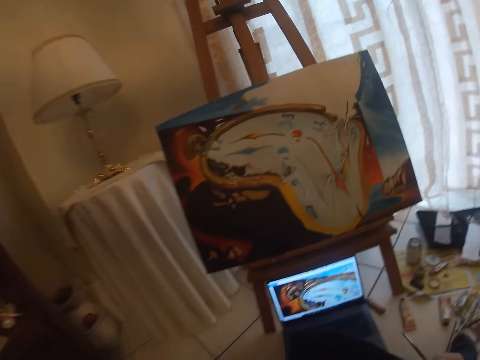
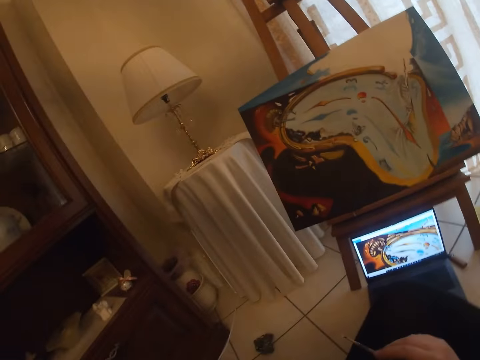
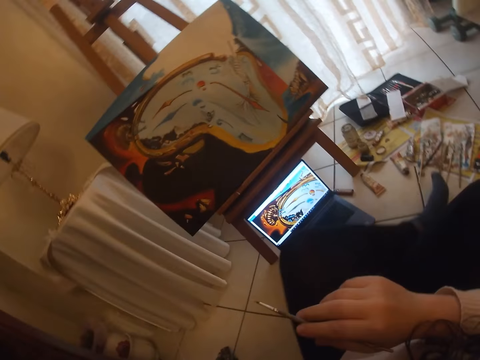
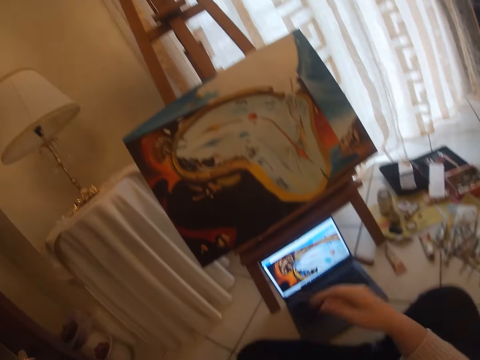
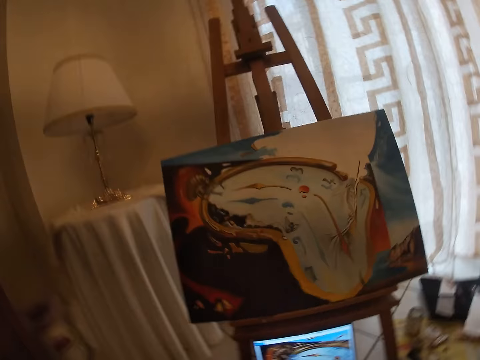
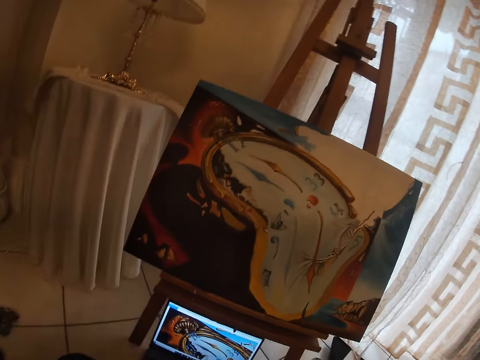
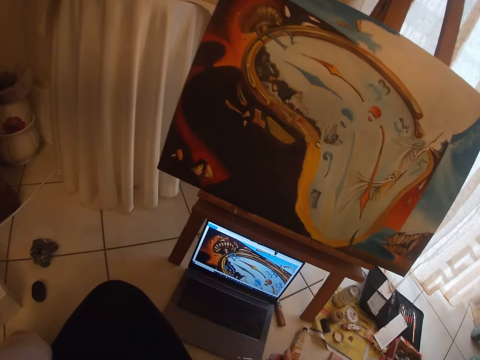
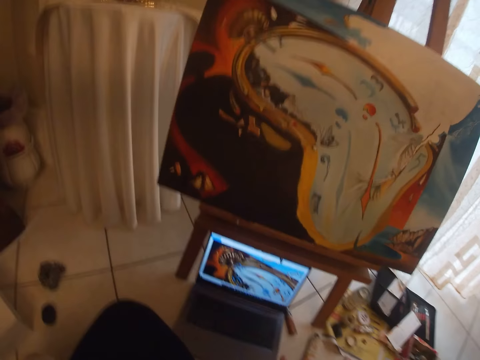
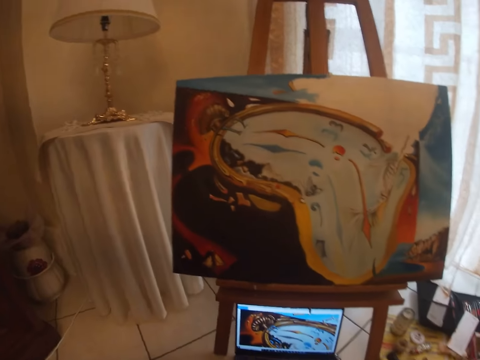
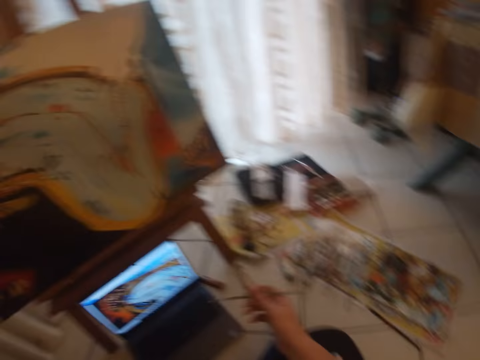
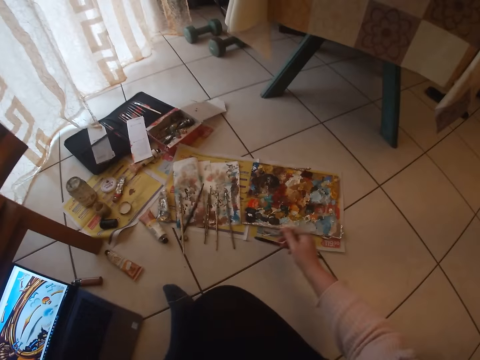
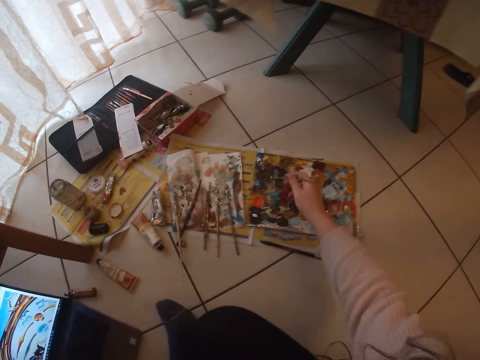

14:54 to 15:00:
The camera wearer adjusts her sitting position. She checks the screen of the laptop.

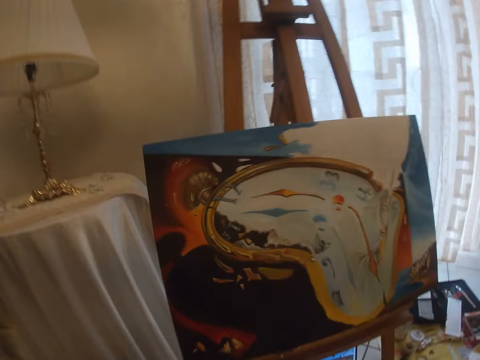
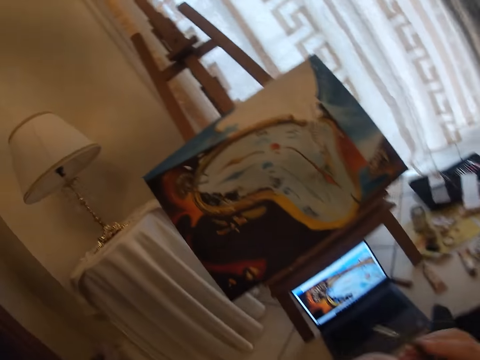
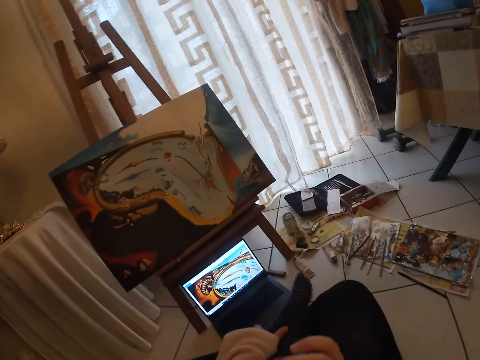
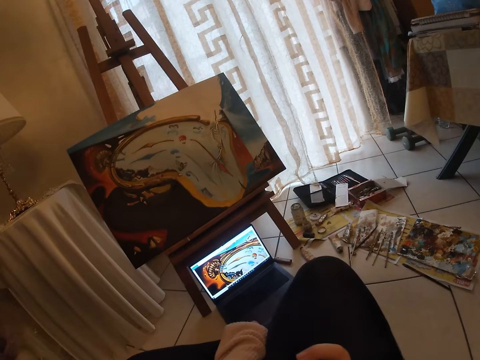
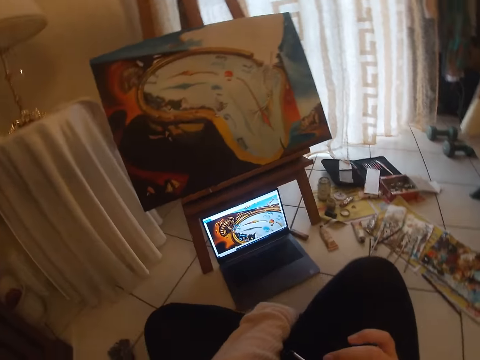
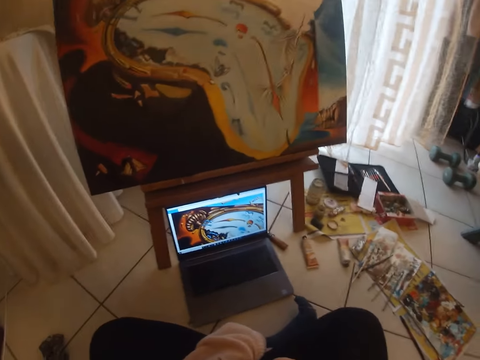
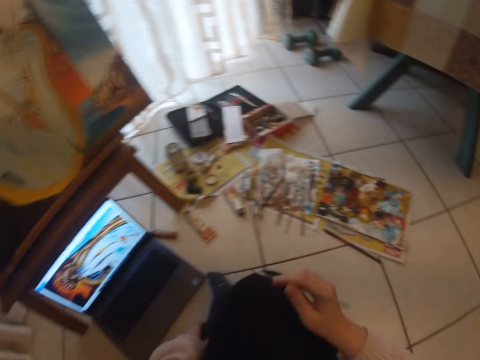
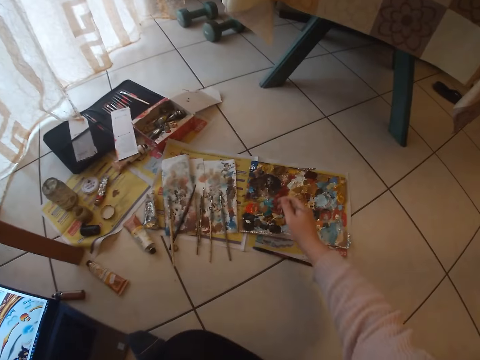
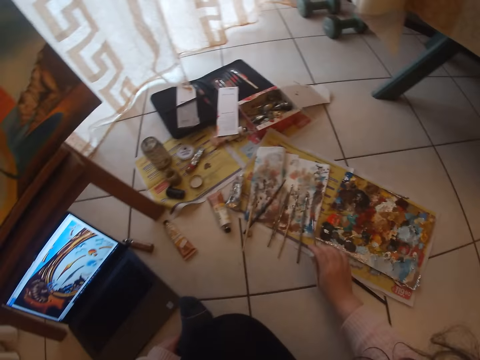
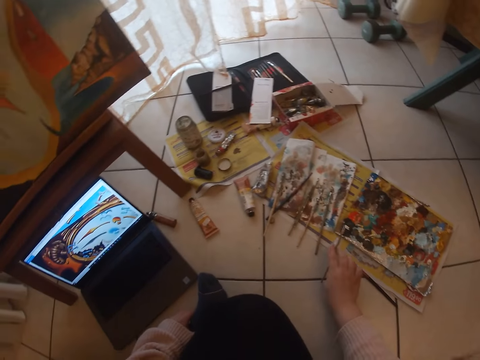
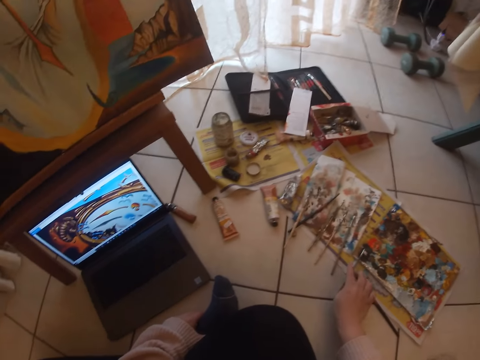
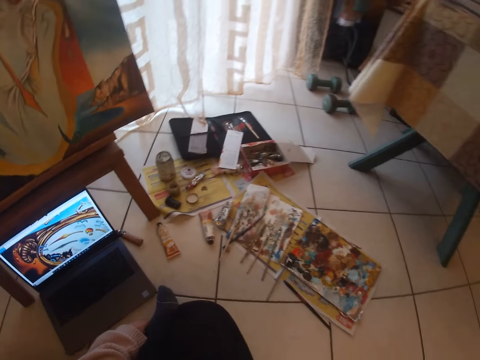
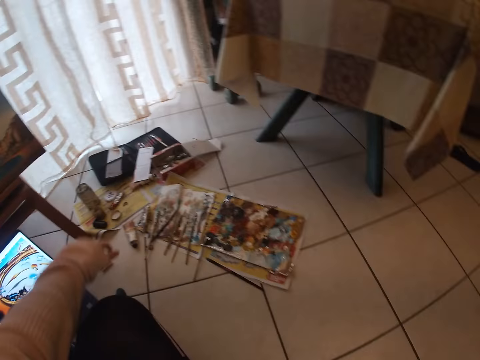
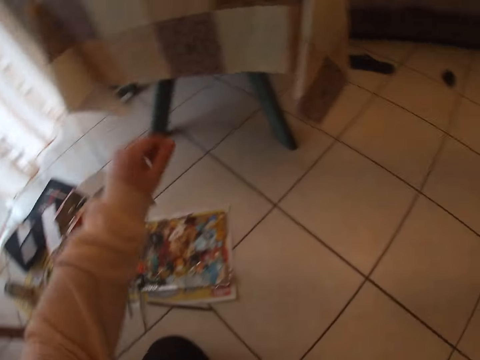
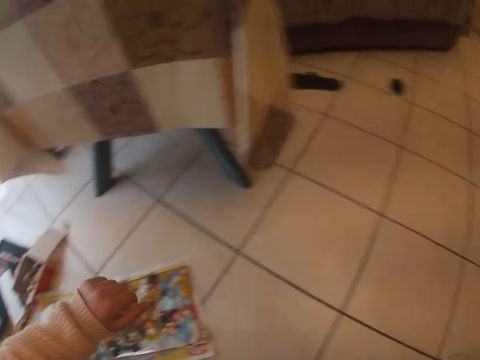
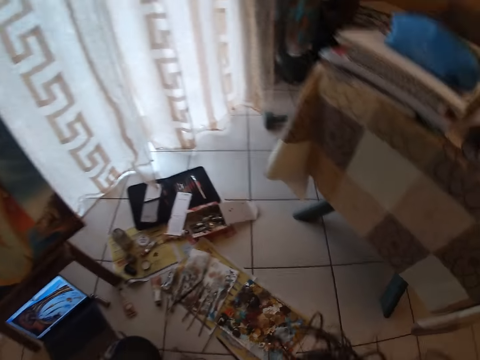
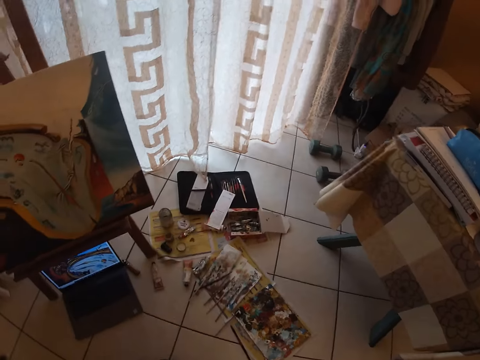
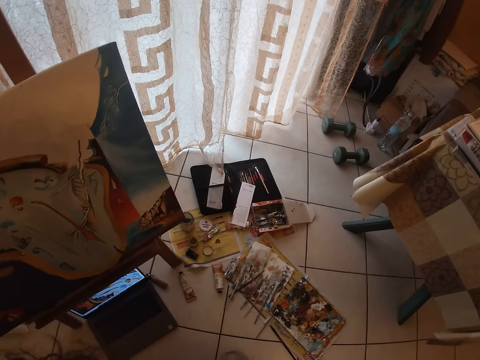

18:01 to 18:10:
The camera wearer adjusts her leg with her left hand. She drops the paint brush in her hand on the floor. She moves a hand and stands up from the front of the canvas.

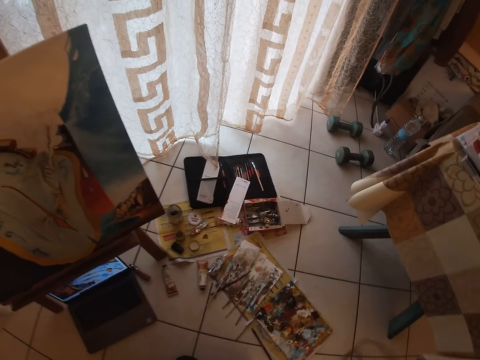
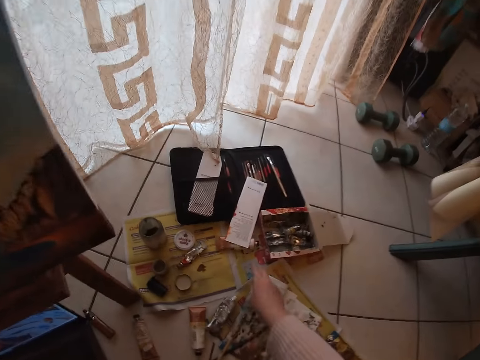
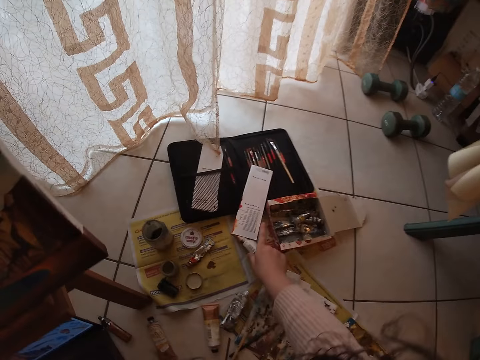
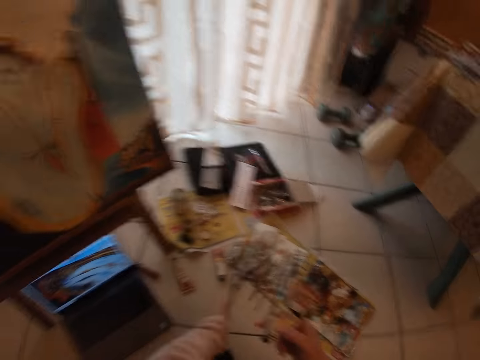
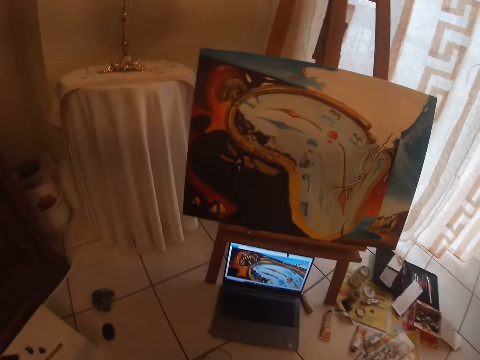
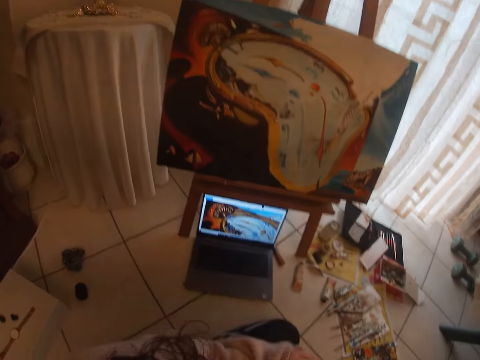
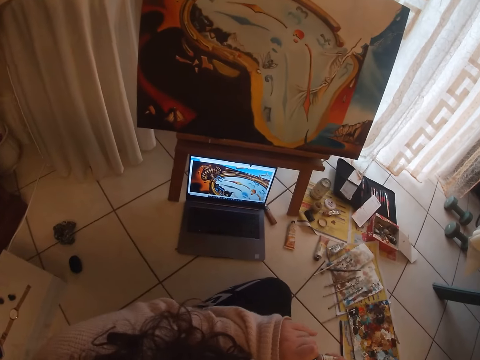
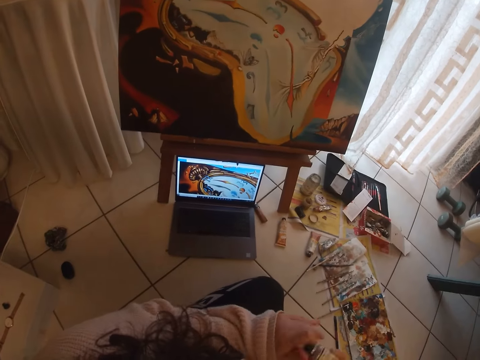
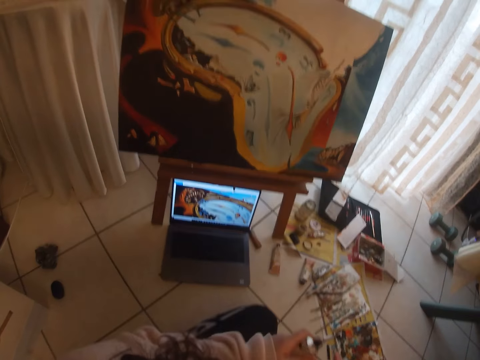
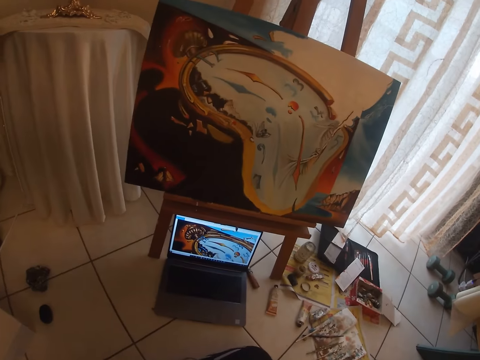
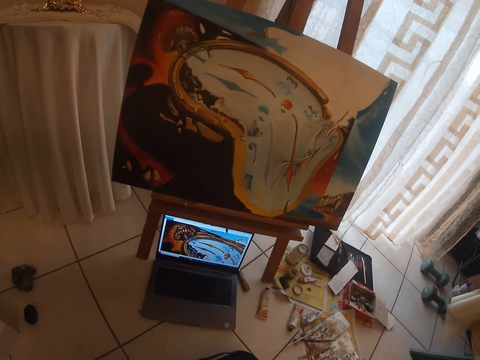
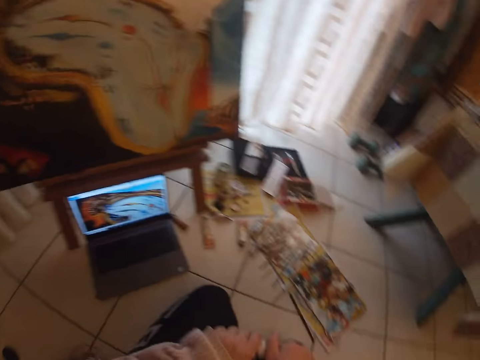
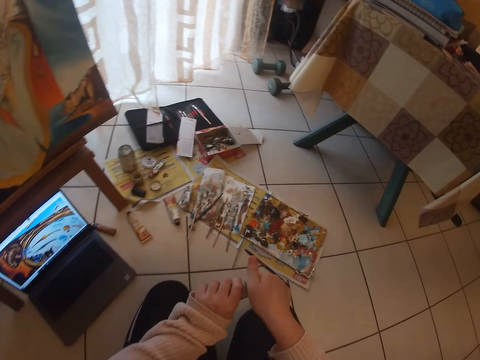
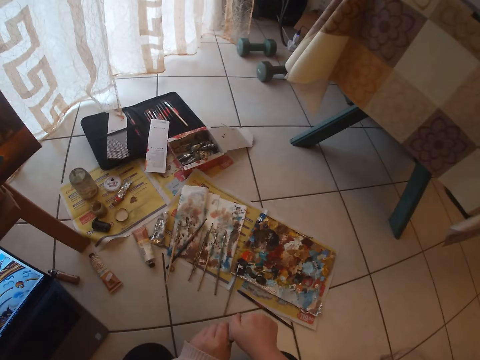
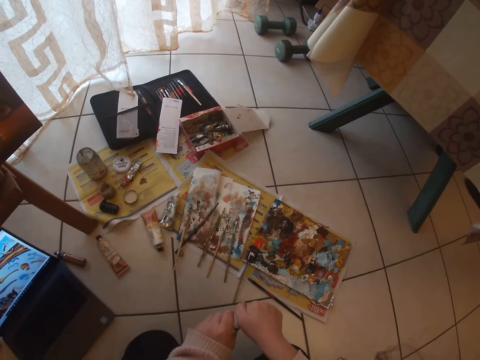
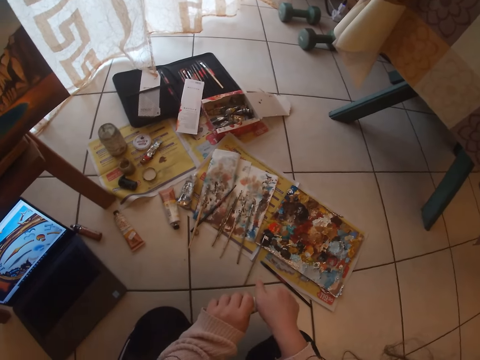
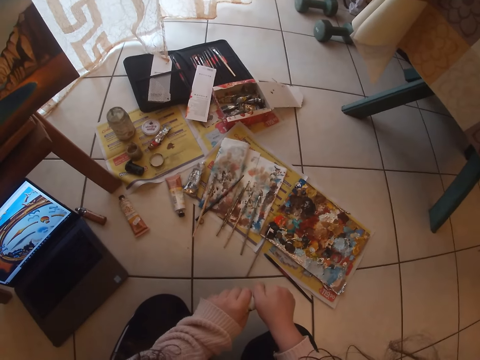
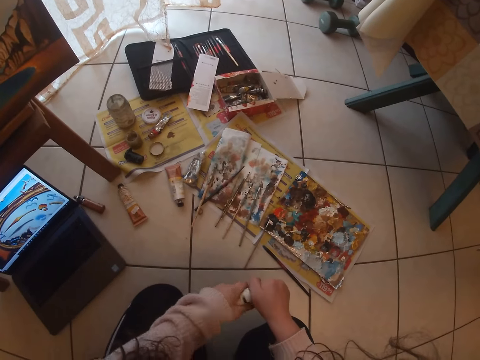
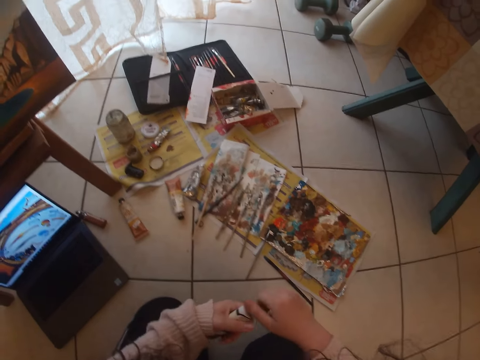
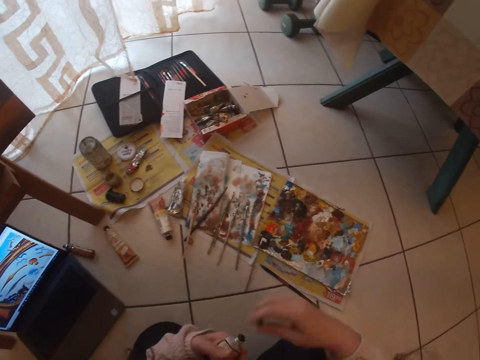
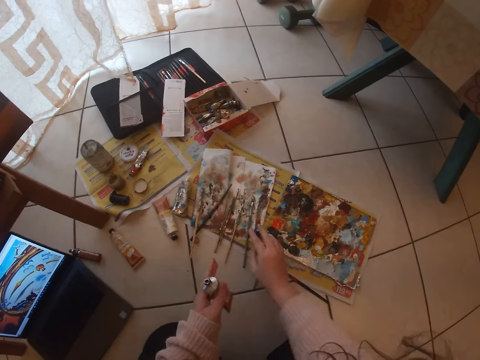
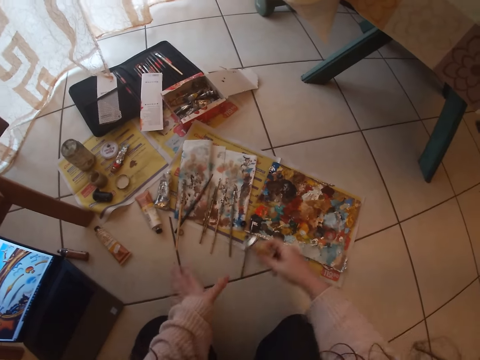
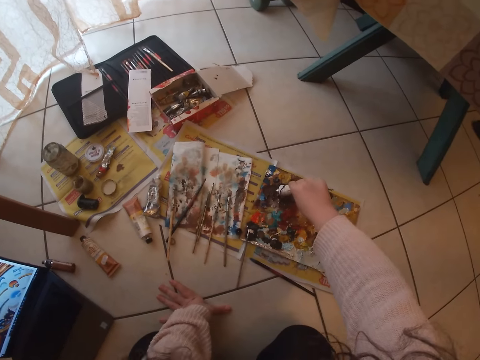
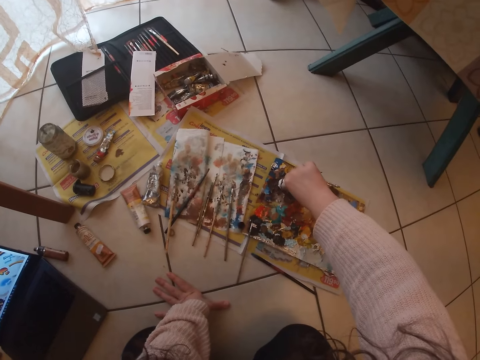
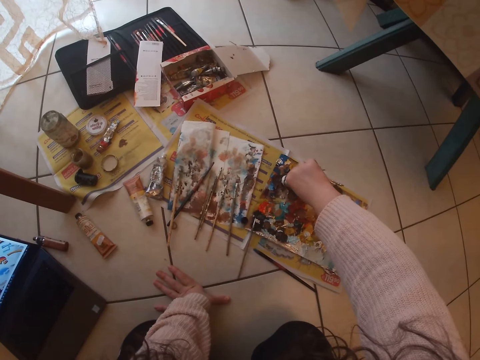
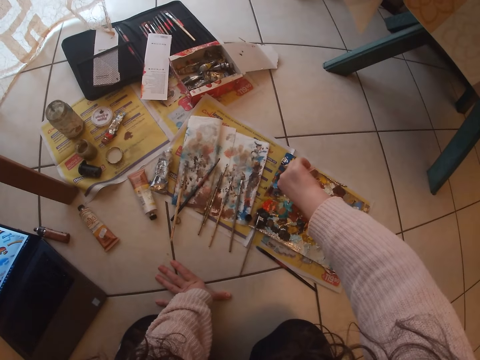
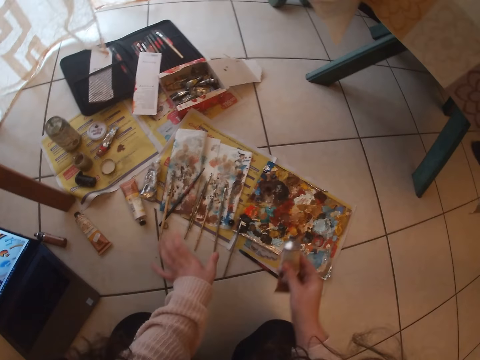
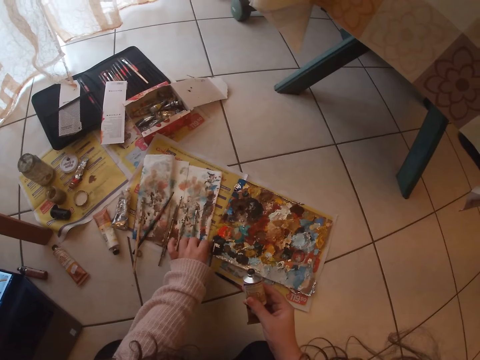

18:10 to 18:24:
The camera wearer picks a tube or bottle of acrylic paint from the floor with her right hand. She turns the cover of the acrylic paint tube with her left hand. She holds the bottle with the other hand. She passes the acrylic paint tube to her right hand. She opens the tube of acrylic paint with her right hand. She drops the cover of the tube of acrylic paint on the floor. She passes the tube of acrylic paint to her right hand. She puts a hand on the floor. She puts paint from the tube on a paint board.
